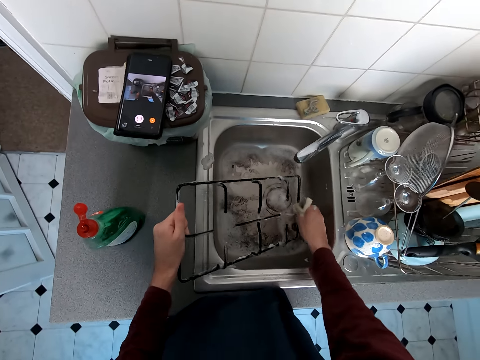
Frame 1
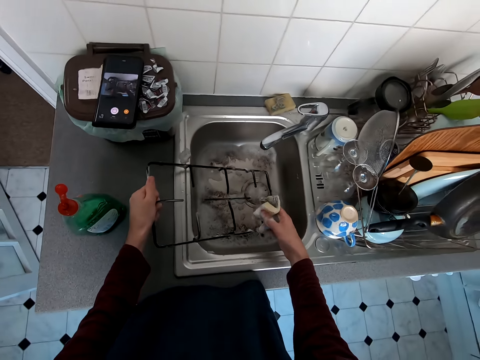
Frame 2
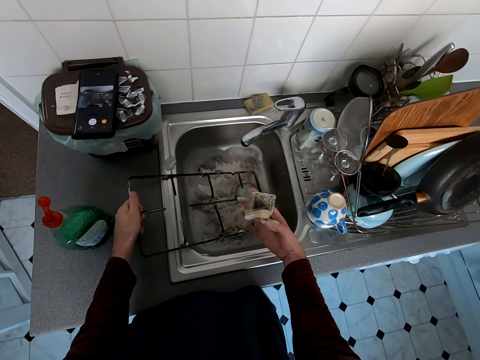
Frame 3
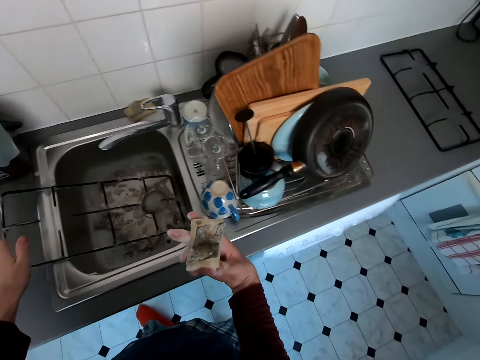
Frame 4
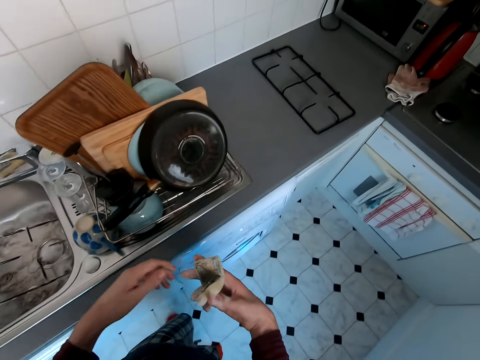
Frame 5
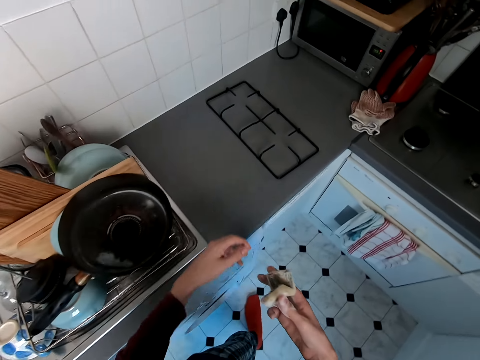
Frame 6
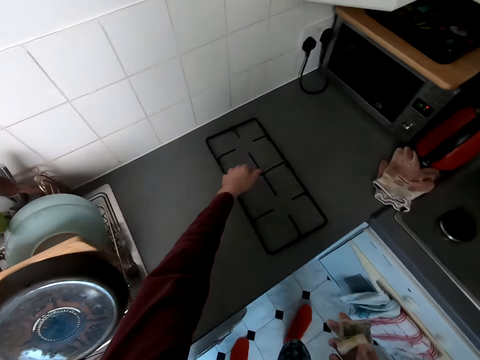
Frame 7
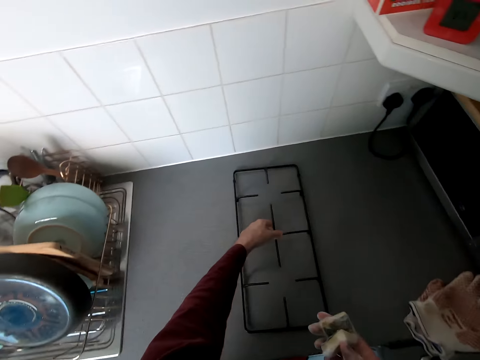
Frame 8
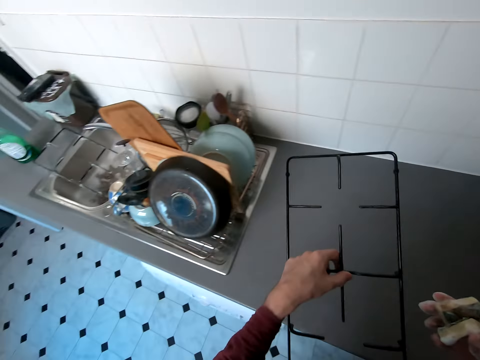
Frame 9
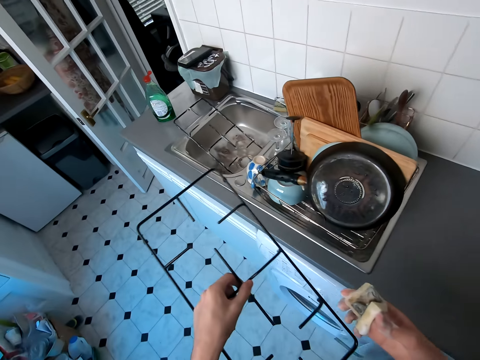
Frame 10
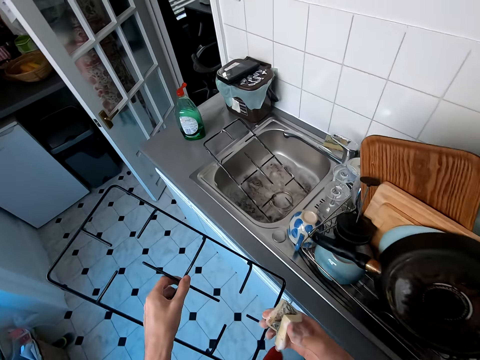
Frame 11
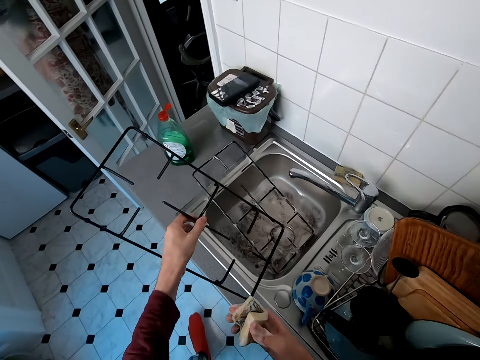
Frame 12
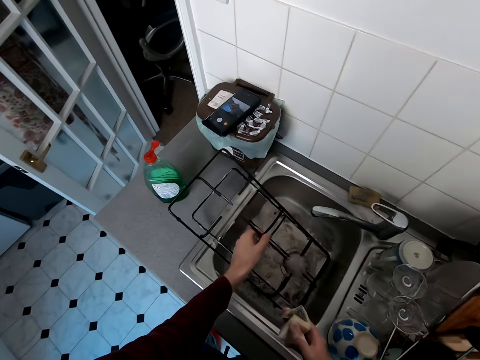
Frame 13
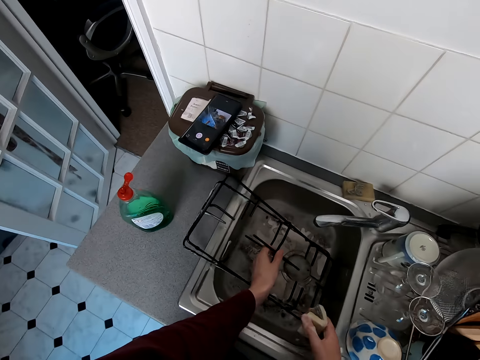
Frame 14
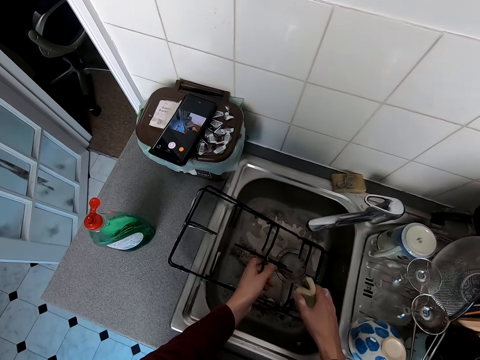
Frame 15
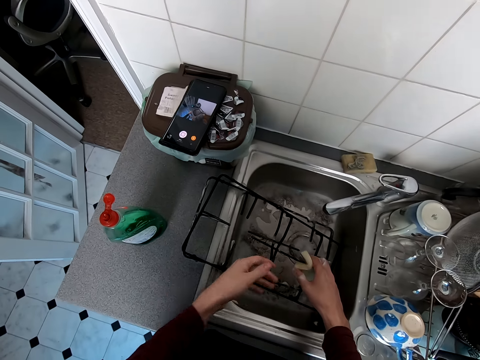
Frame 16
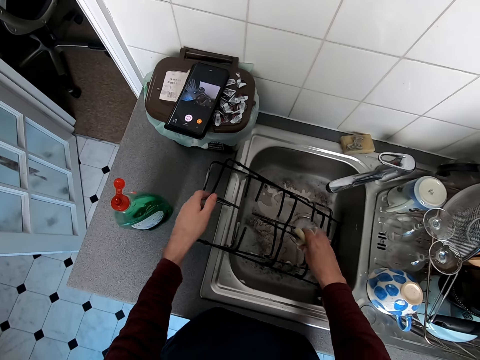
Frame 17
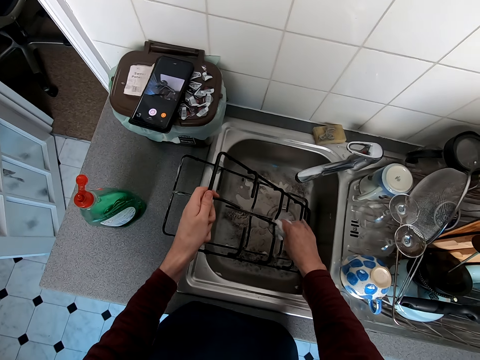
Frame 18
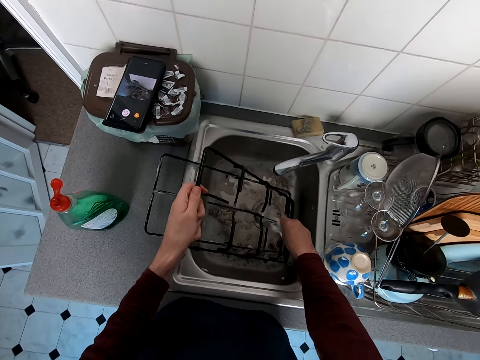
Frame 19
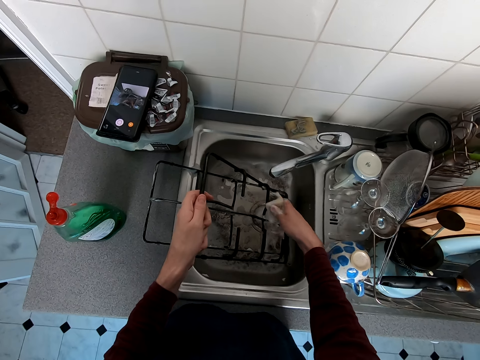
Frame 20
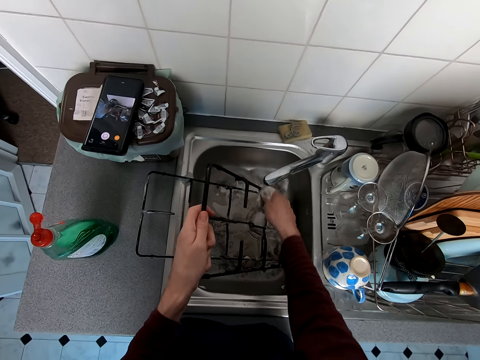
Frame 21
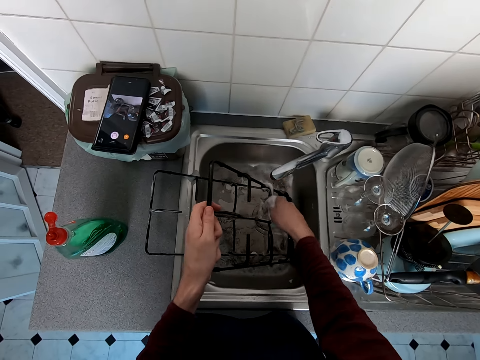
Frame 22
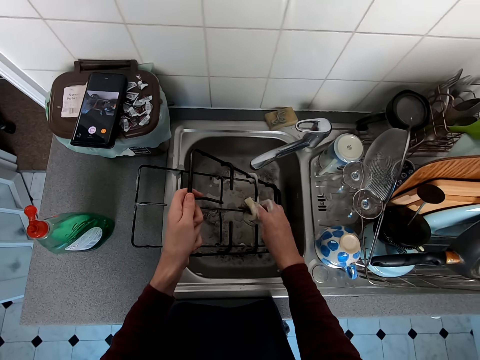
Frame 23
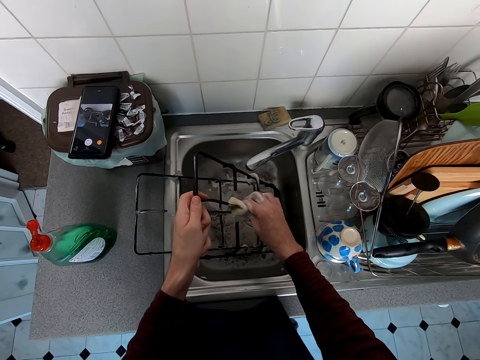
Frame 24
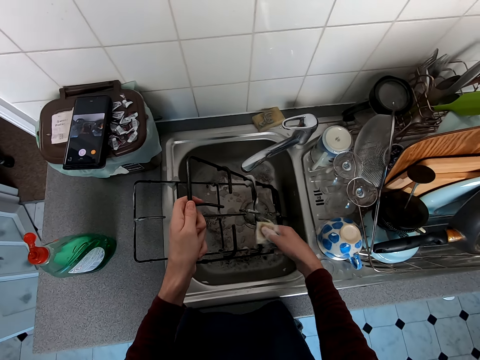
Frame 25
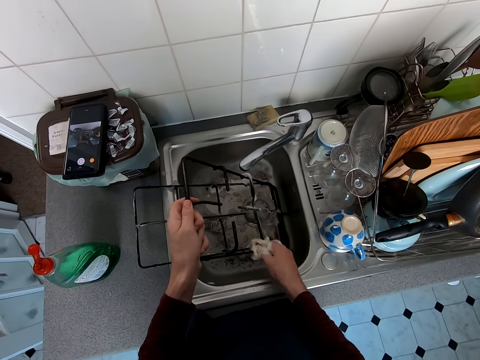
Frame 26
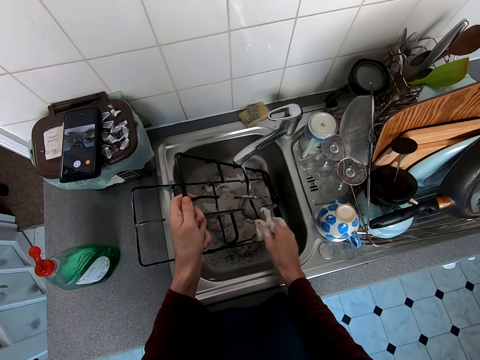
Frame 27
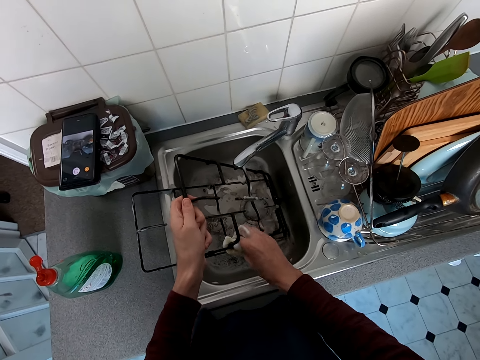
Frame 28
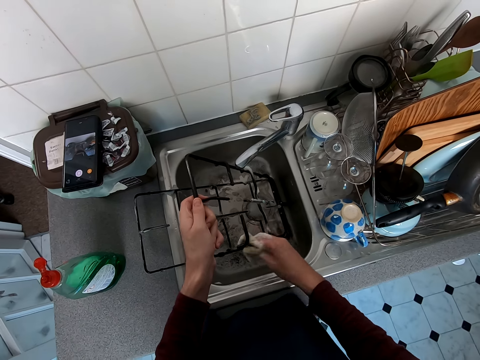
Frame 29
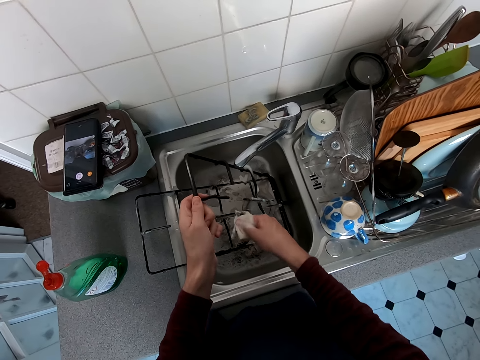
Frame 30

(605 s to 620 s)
The camera wearer walks in a kitchen. They pick a cooker wire on a table. They move around. They put the cooker wire in a sink. They wash the cooker wire.

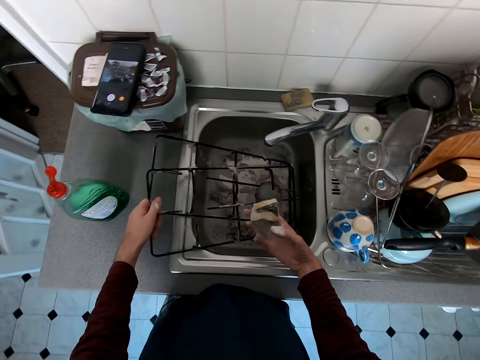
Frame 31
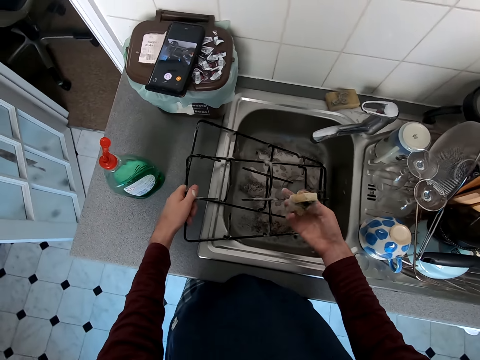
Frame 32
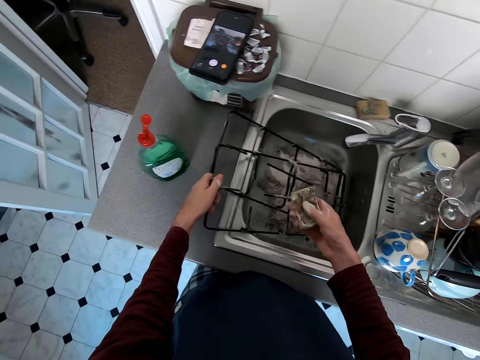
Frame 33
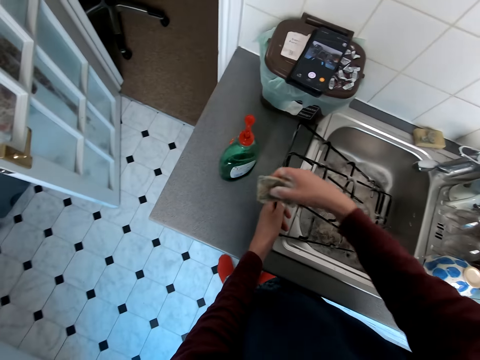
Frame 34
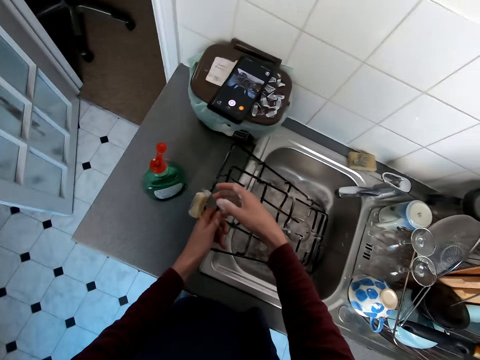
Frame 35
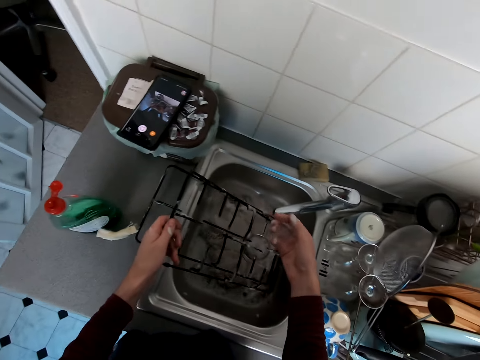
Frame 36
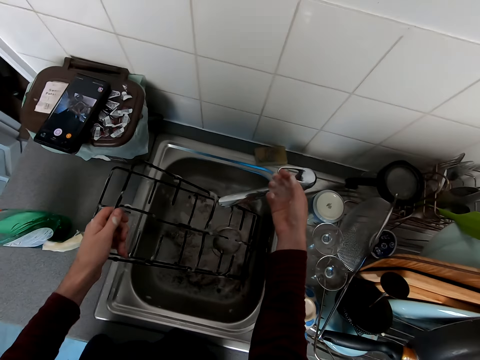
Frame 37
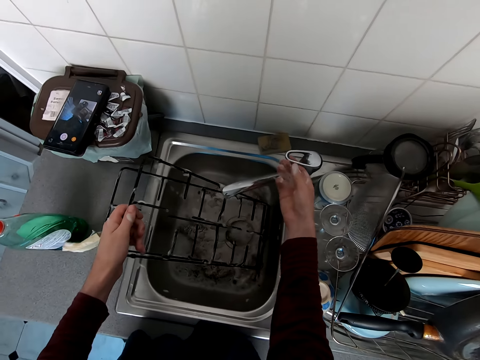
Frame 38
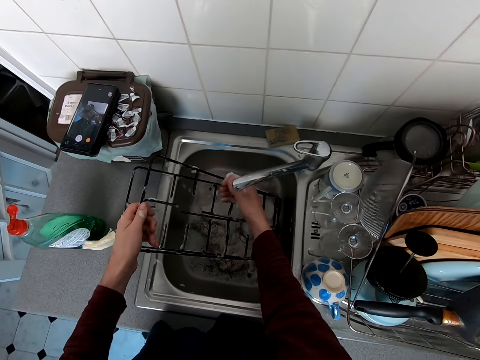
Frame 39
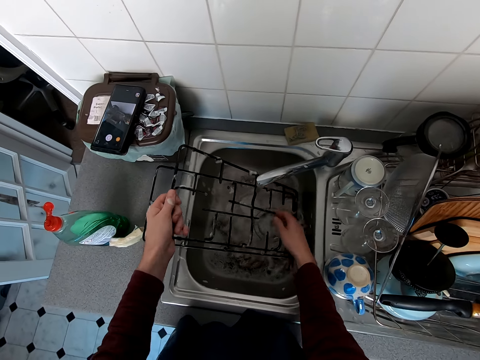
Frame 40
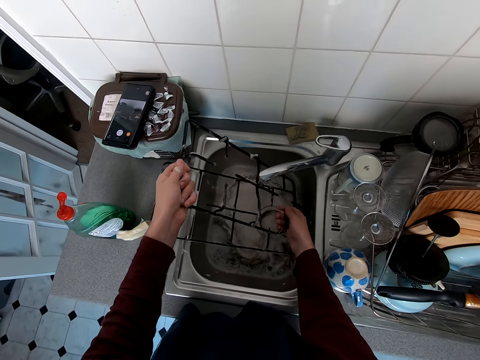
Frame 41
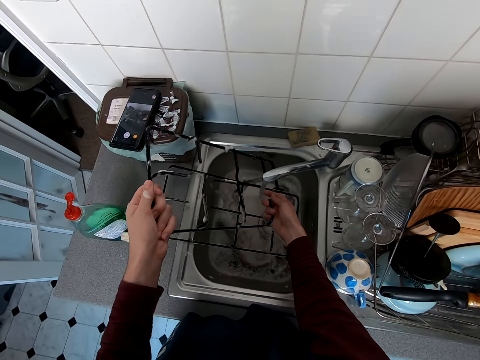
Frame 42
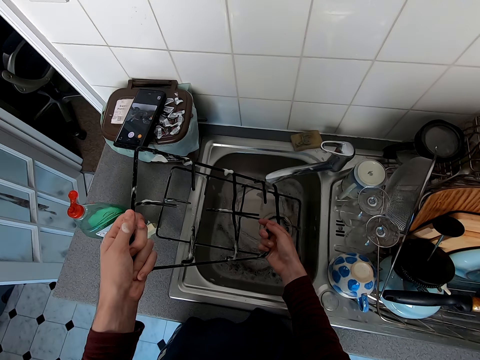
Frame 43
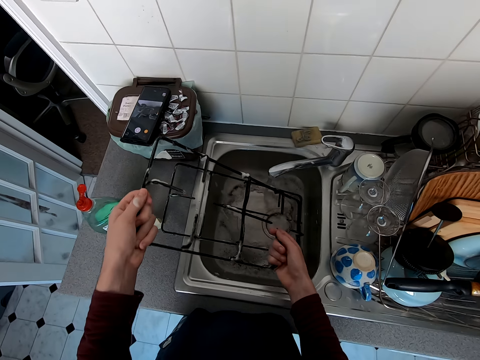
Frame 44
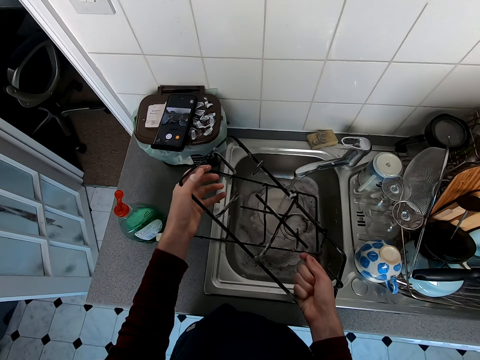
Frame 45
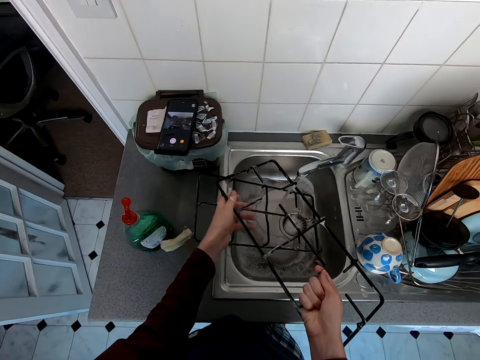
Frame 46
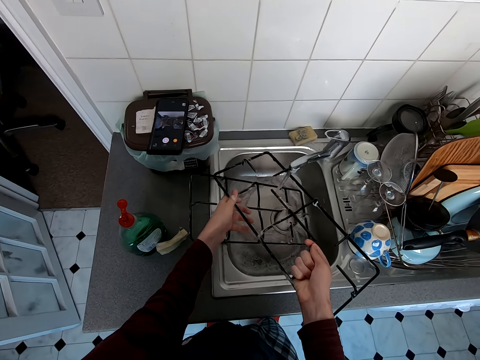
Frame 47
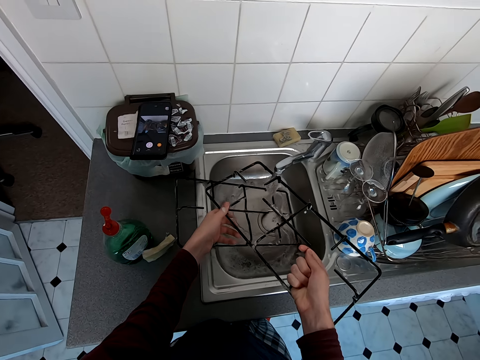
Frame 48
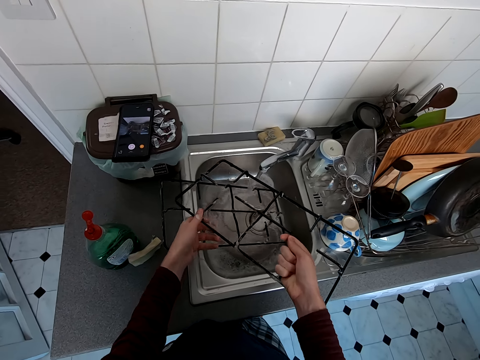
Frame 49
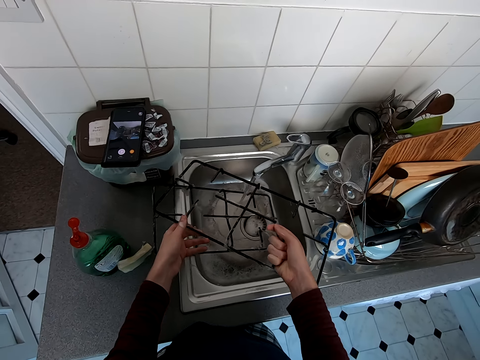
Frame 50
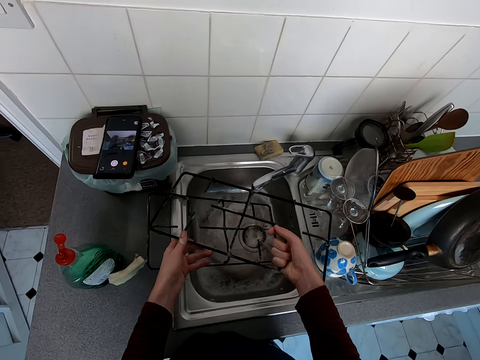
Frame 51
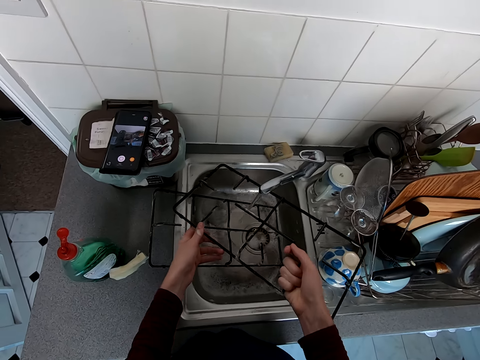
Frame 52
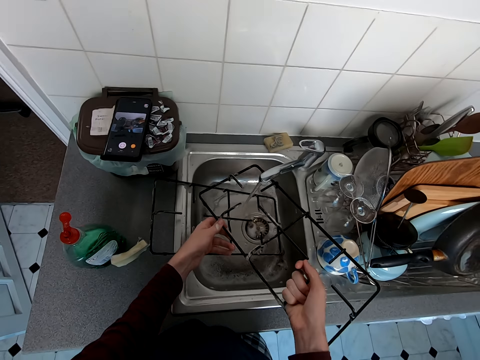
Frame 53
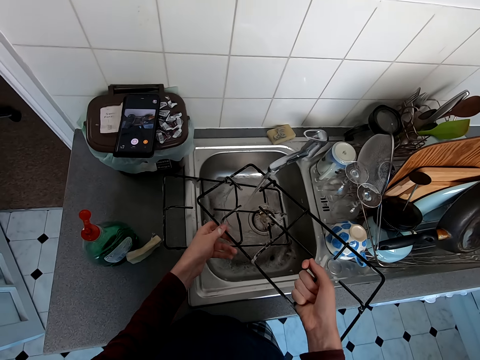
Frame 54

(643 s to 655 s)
The camera wearer puts a sponge on a table. They open the water tap, rinse a cooker wire, and clean the grid.
